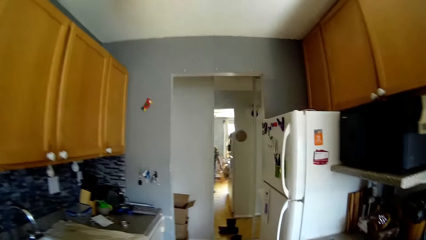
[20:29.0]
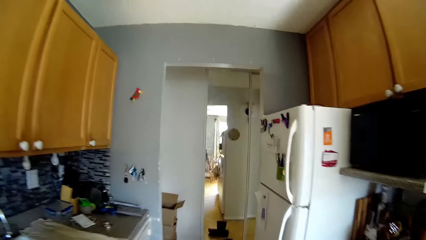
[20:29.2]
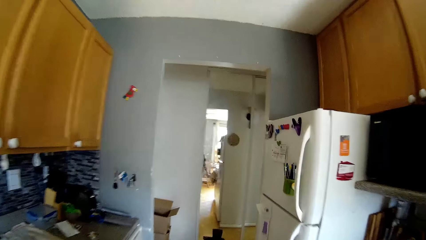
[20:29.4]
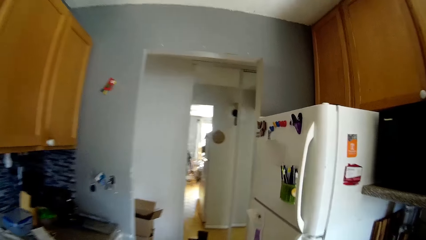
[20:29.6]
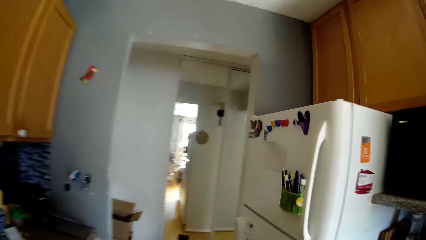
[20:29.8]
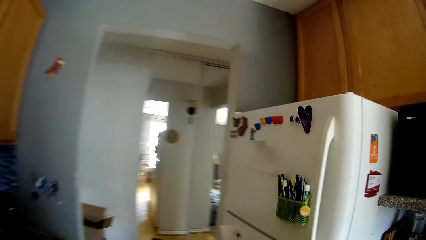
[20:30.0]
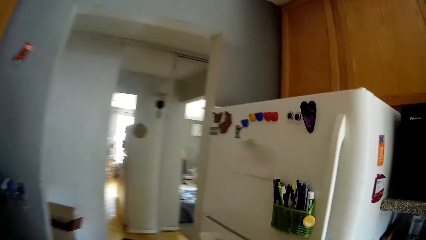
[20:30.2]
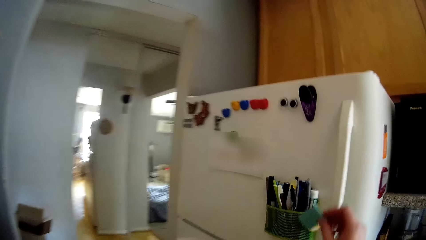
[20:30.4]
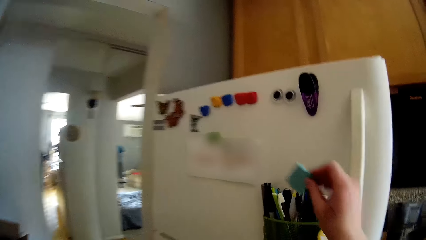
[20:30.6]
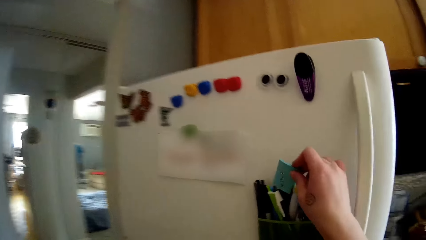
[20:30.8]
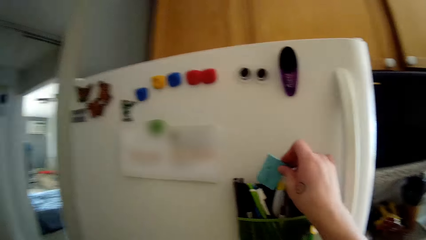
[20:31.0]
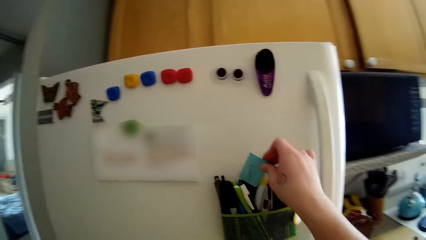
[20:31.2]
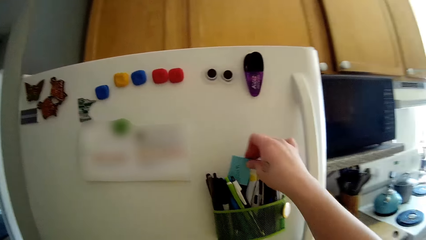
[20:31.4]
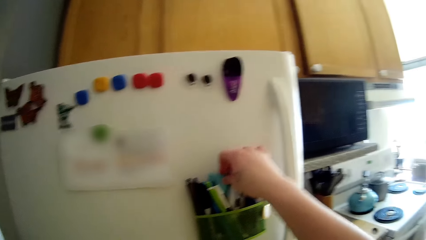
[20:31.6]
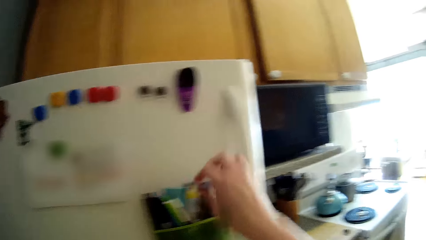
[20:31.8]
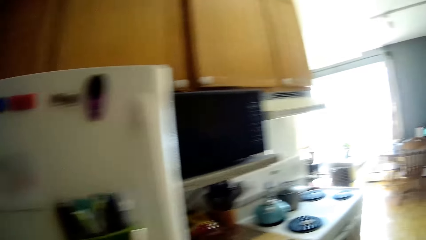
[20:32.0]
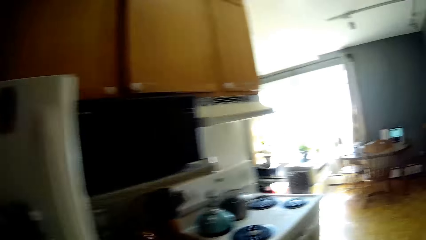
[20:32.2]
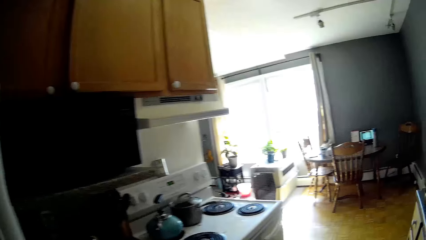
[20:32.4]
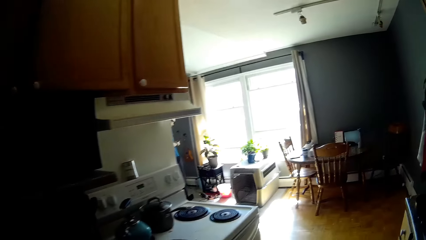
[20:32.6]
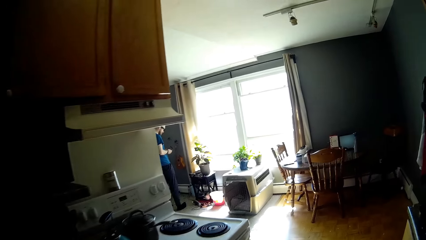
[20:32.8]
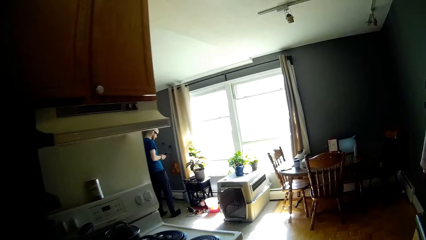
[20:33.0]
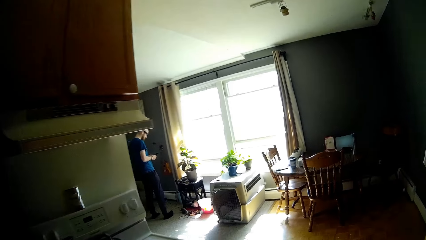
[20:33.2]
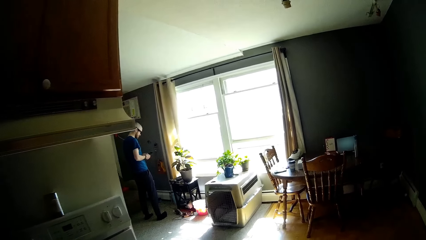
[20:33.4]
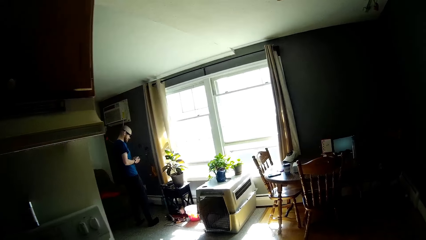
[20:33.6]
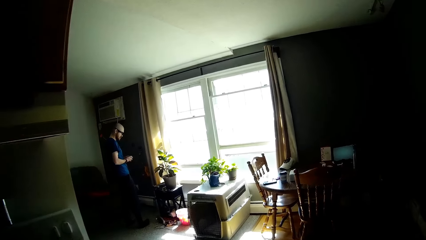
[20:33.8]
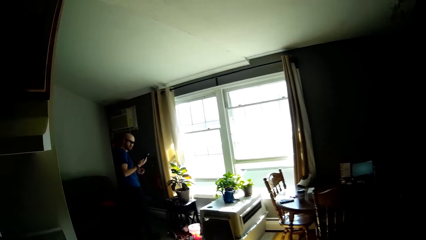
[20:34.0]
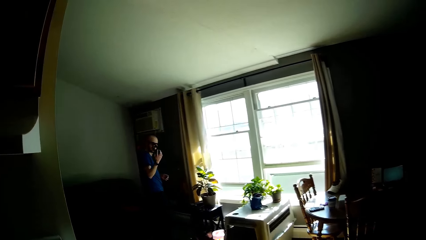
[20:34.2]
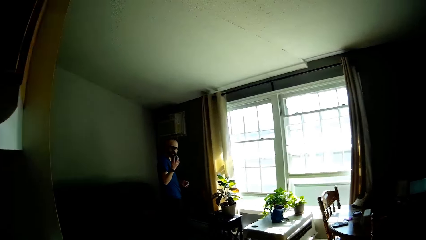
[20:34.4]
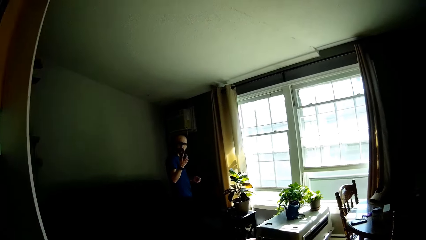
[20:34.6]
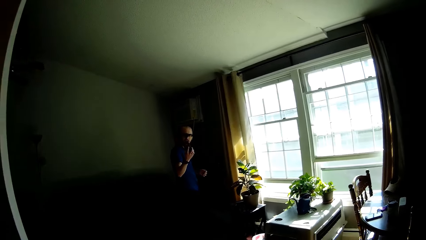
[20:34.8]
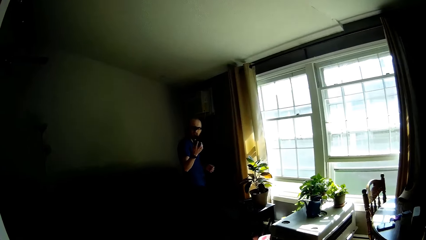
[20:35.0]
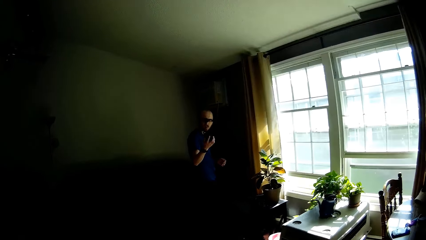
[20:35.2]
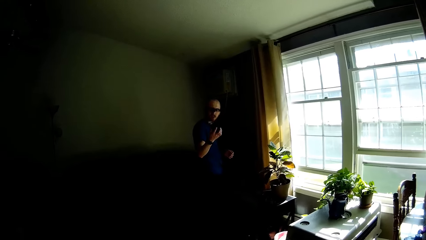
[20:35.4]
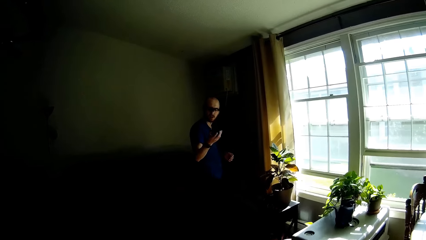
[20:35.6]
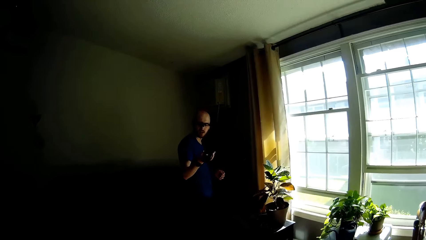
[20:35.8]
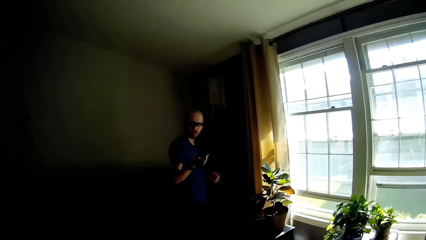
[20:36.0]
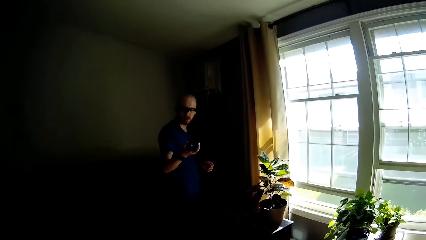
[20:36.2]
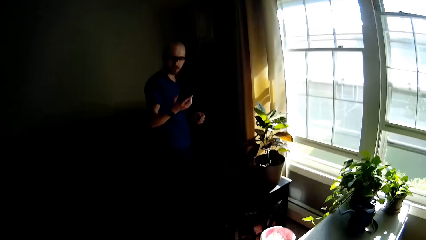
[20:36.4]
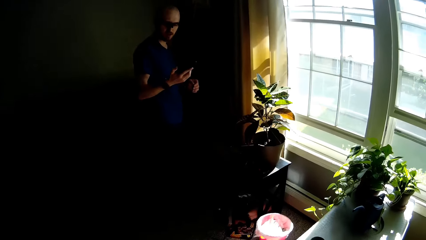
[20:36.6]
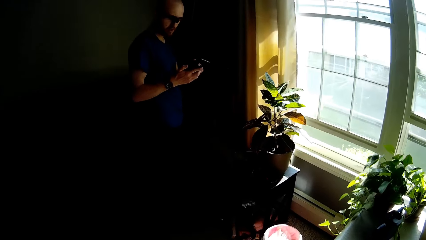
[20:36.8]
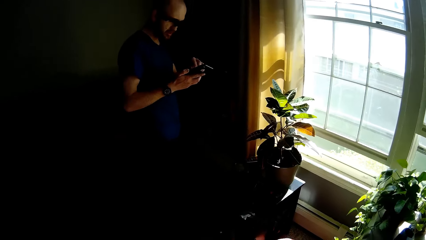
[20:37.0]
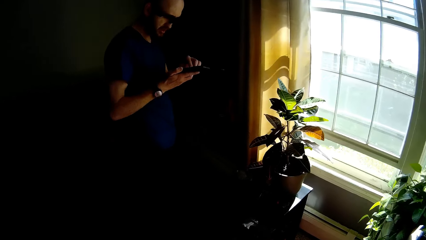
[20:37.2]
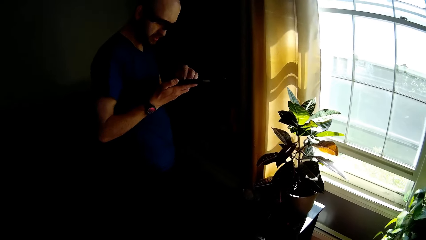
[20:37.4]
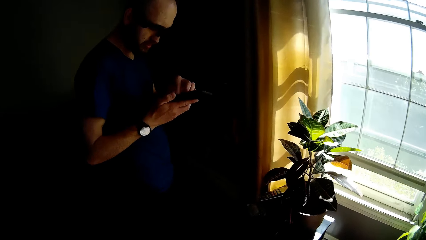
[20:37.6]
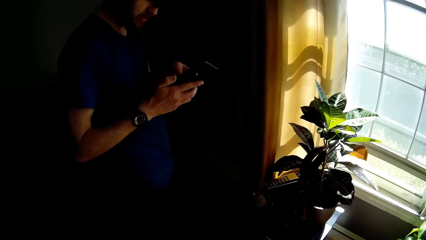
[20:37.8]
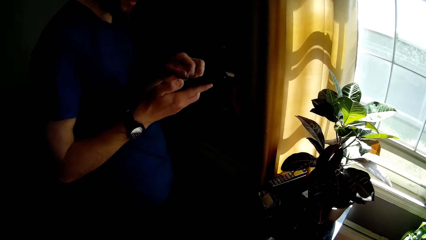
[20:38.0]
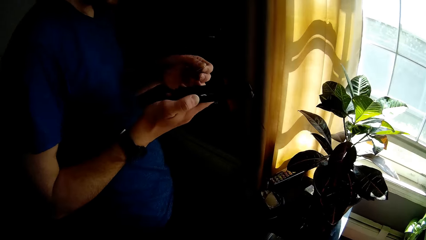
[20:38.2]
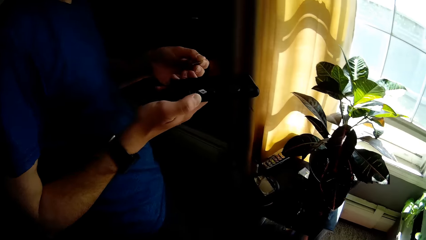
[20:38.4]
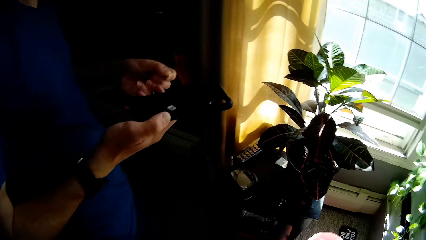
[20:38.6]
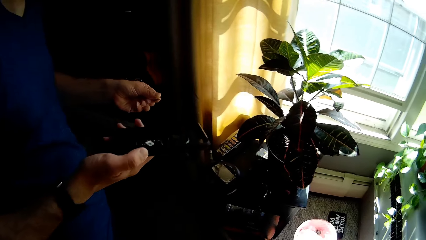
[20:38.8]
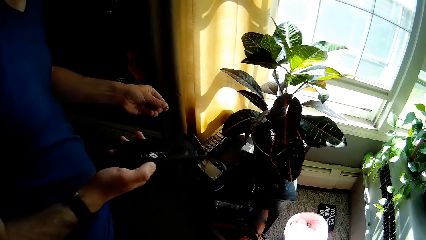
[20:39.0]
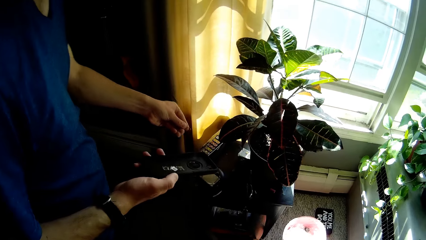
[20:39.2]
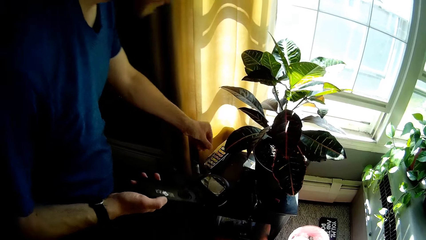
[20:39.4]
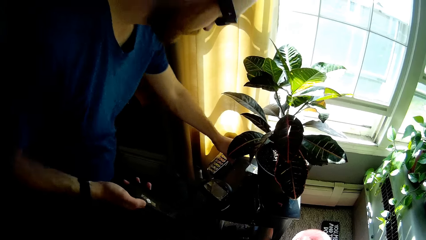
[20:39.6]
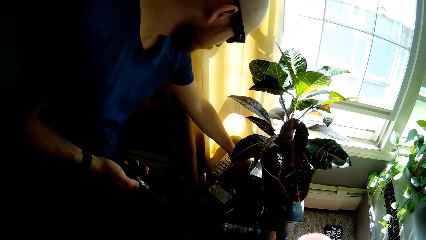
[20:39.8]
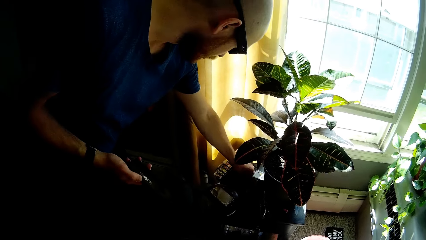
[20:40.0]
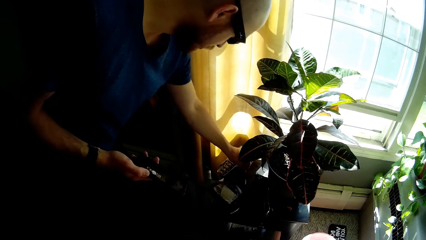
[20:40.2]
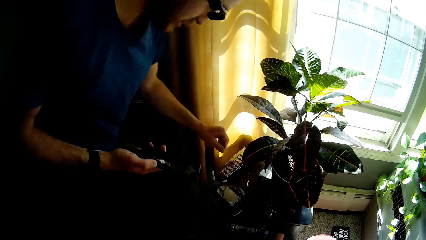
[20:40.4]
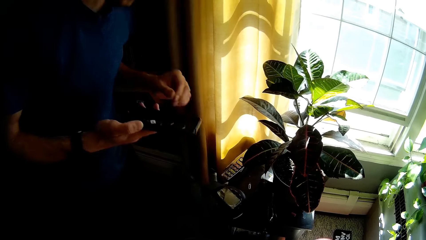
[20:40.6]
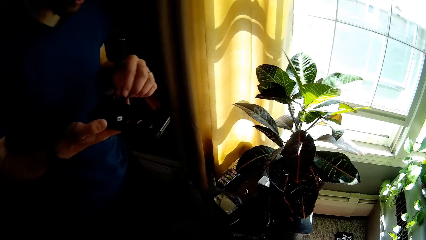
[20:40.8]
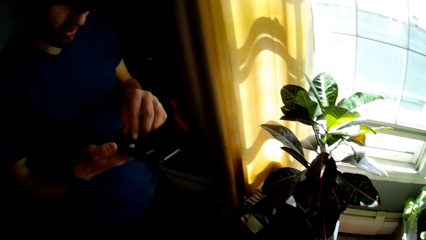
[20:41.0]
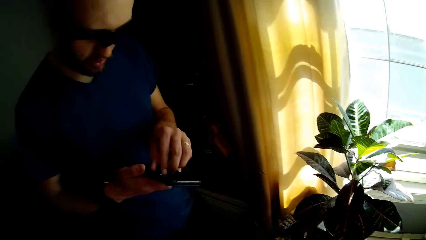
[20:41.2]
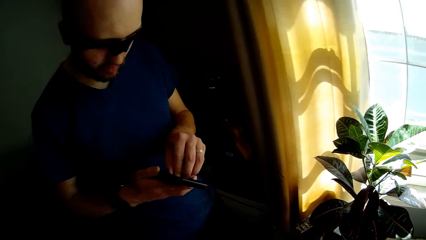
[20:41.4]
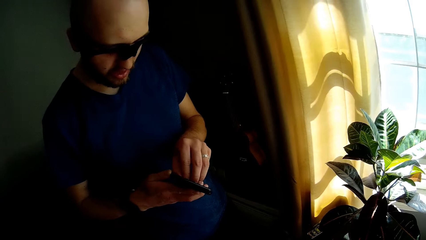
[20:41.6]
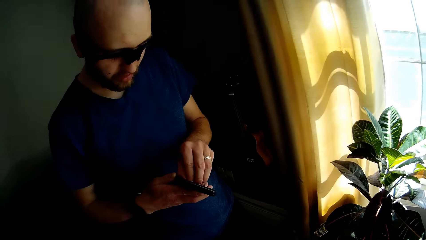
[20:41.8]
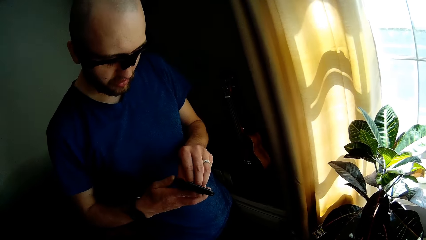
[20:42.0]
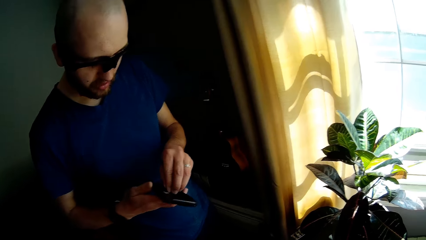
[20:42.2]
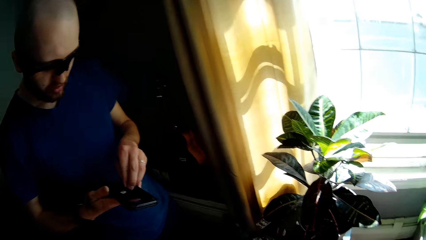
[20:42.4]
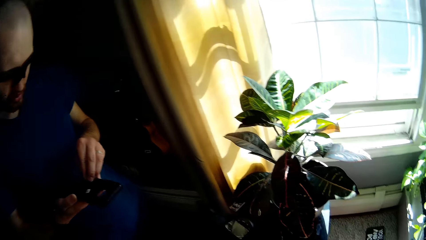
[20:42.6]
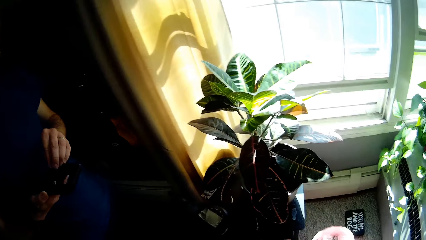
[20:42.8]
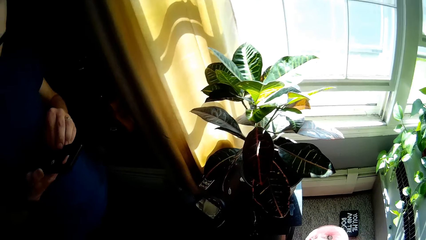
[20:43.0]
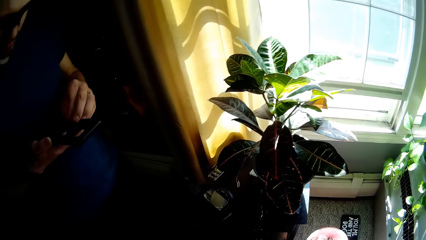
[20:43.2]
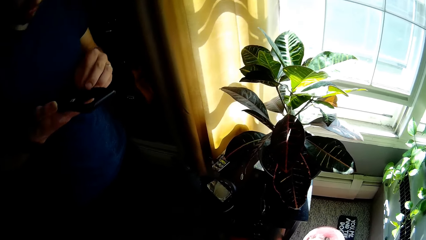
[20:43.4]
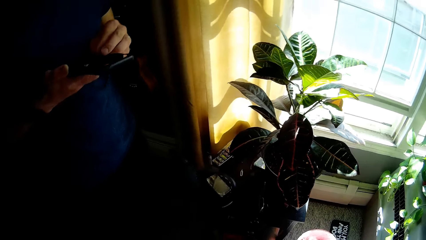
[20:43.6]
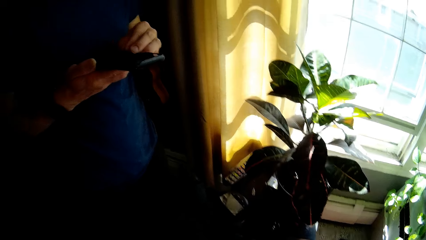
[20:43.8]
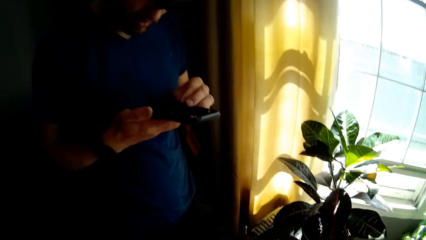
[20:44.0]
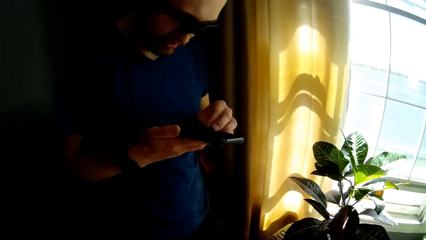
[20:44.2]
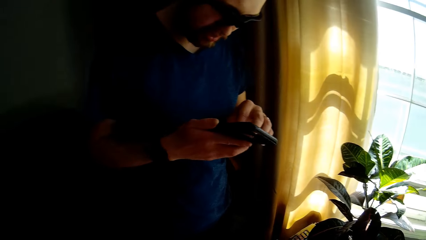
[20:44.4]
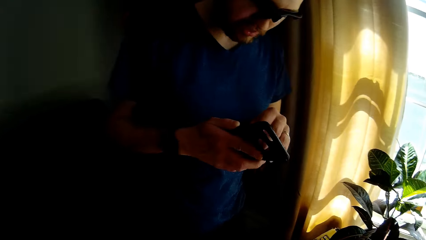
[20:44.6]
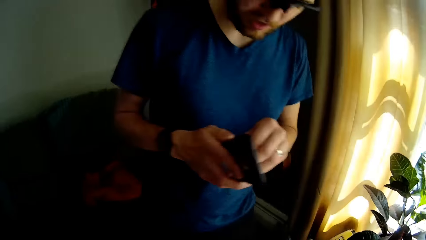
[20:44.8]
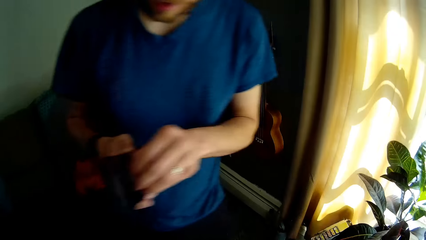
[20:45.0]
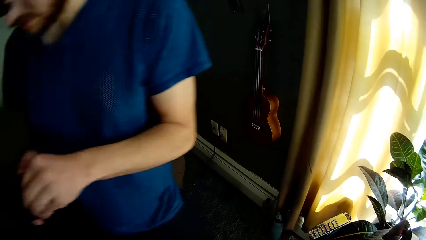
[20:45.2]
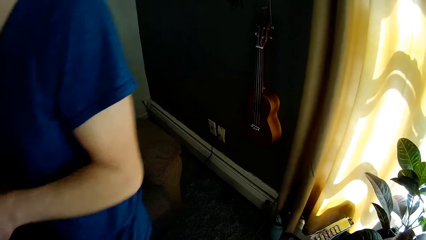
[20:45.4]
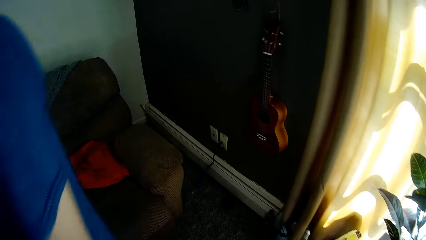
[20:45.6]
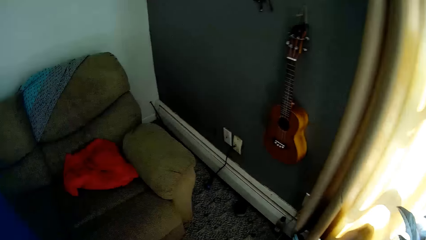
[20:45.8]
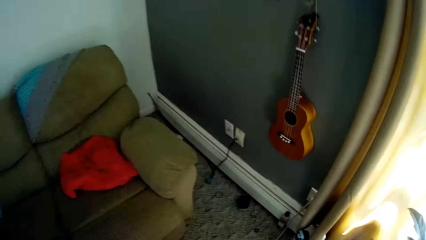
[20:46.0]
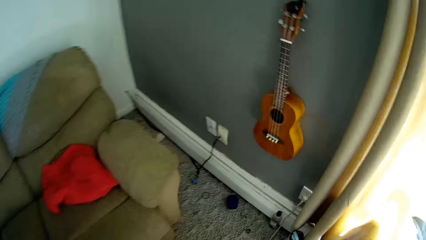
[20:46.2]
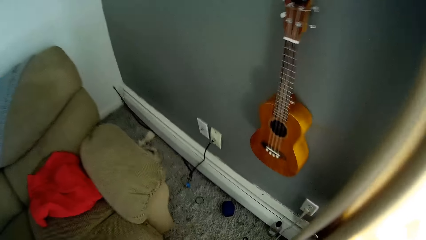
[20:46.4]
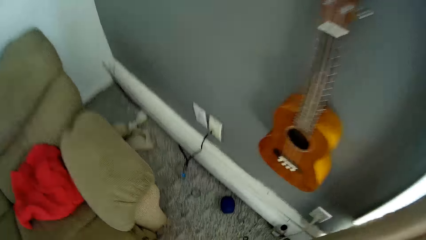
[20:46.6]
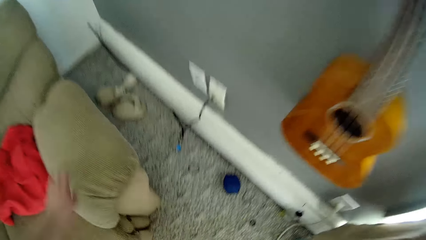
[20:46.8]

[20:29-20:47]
The camera wearer drops sticky papers in a stationery basket with her right hand. She walks around. A man holds a phone in his right hand. The man stares at the phone. The camera wearer walks around. The man removes a sim from the phone with his left hand. The man drops the sim on a table with his left hand. The camera wearer stares at the man. The man touches the phone with his left hand. The man walks away. The camera wearer walks towards a chair.
